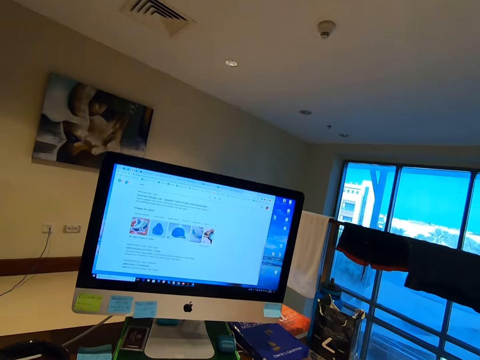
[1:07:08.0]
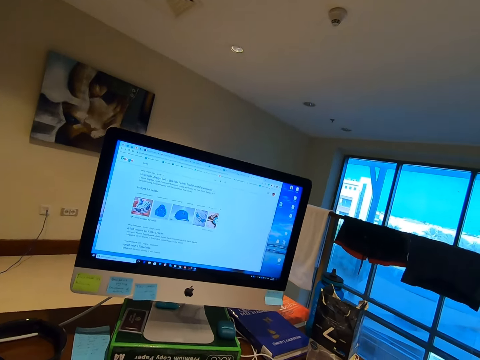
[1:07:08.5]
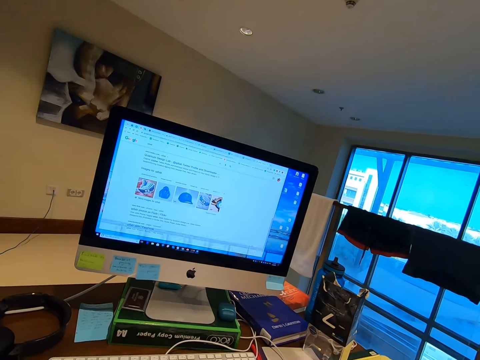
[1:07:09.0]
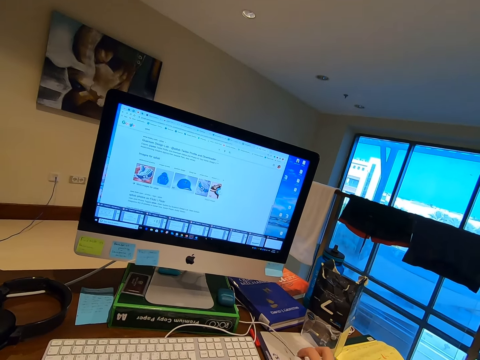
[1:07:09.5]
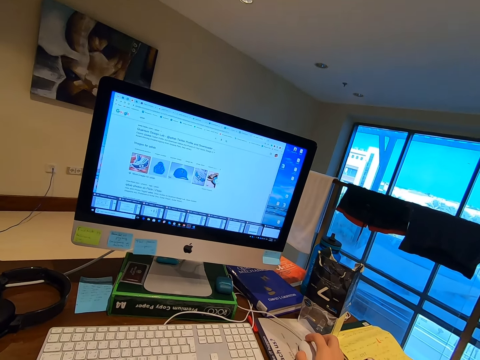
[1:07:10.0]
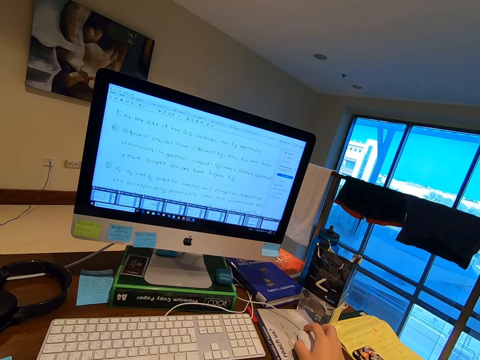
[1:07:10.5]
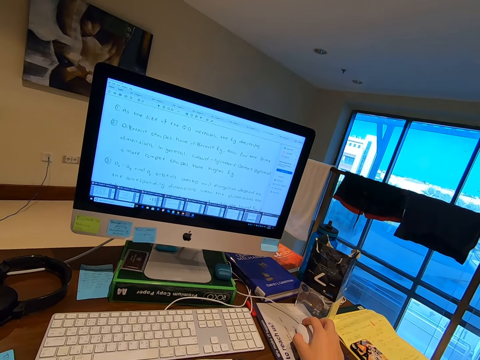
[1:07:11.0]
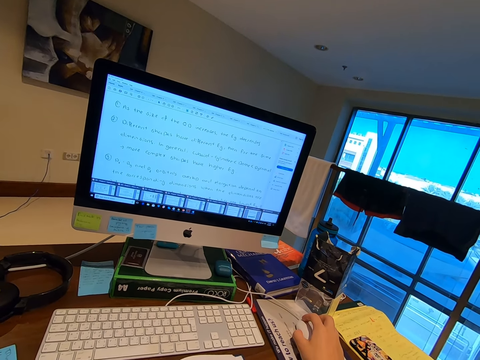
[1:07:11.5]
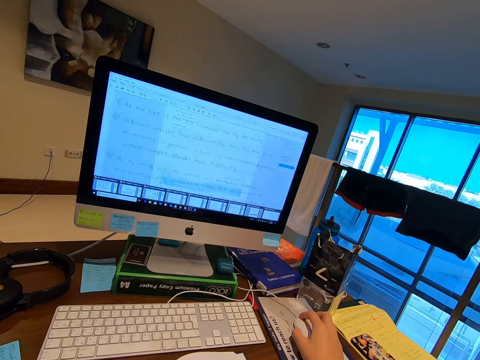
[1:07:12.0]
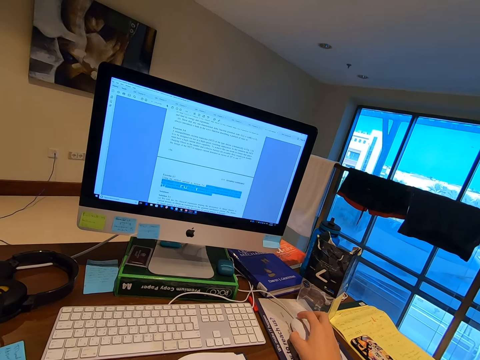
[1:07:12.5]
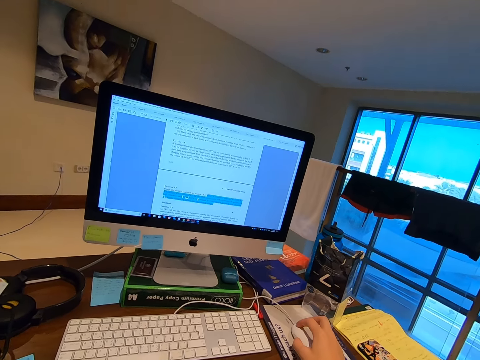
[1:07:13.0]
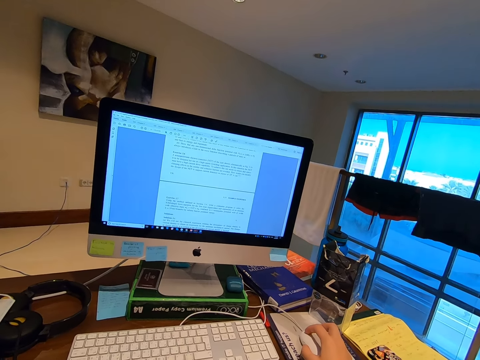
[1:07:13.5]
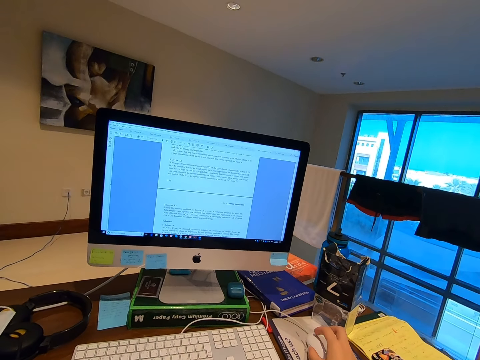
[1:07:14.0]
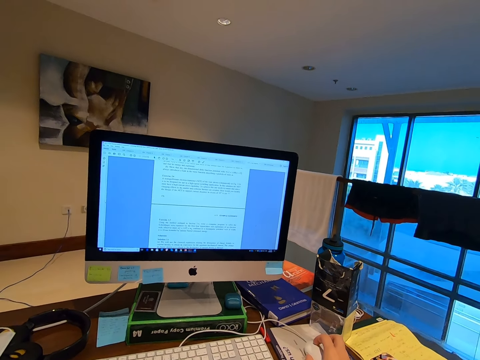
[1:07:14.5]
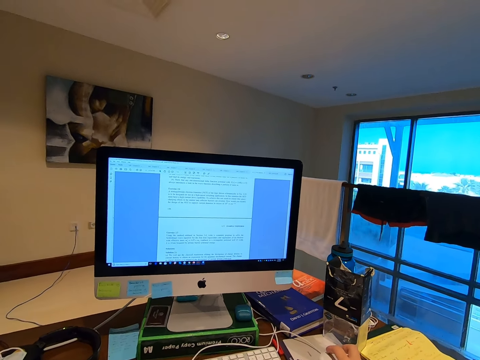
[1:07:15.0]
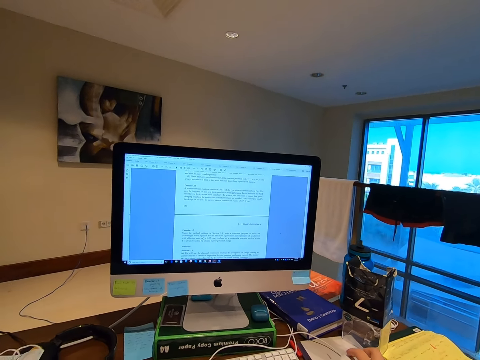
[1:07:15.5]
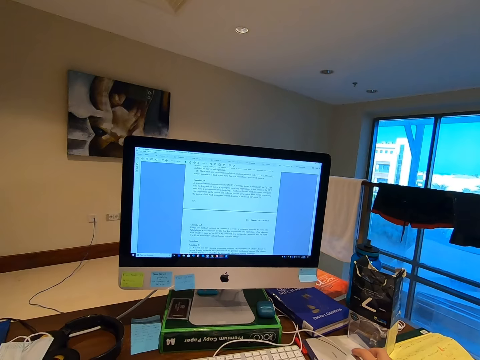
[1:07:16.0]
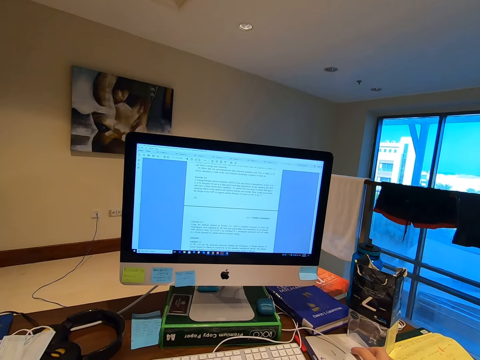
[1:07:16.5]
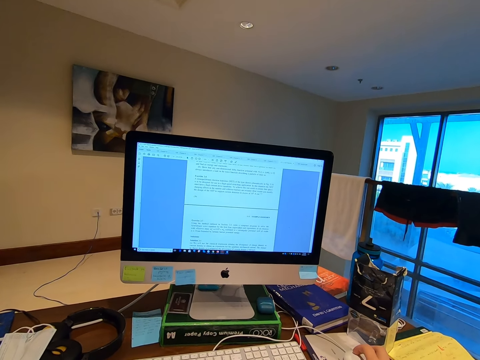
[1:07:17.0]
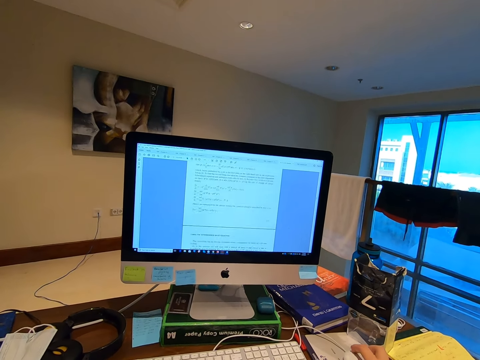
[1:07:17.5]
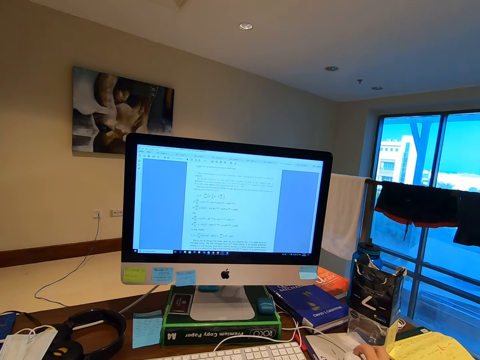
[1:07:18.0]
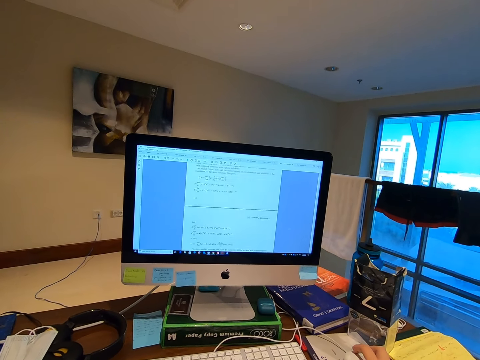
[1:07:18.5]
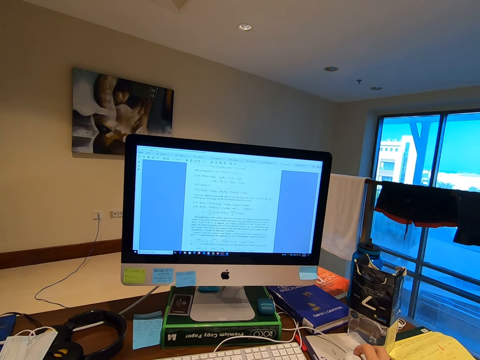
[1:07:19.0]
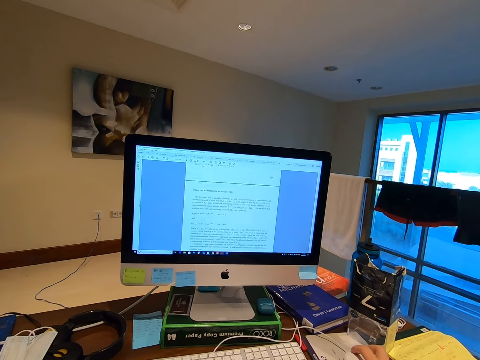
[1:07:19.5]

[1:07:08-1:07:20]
The camera wearer navigates through other applications. They navigate the application with the mouse.

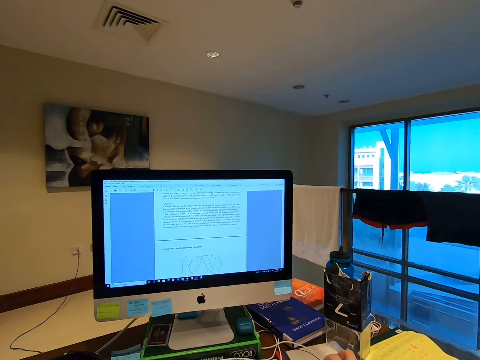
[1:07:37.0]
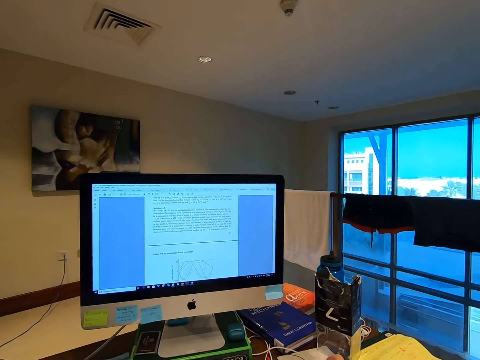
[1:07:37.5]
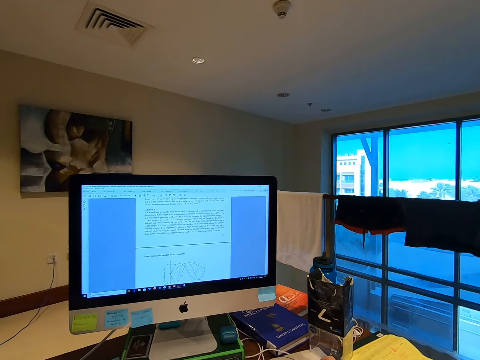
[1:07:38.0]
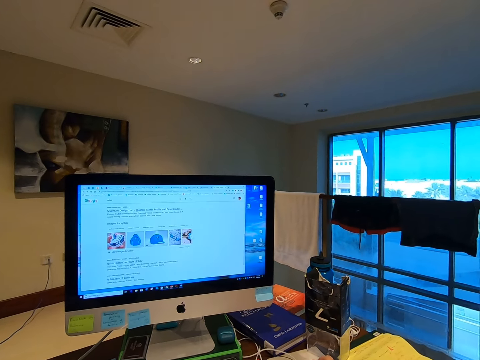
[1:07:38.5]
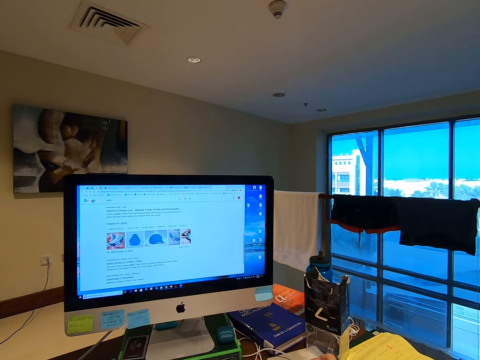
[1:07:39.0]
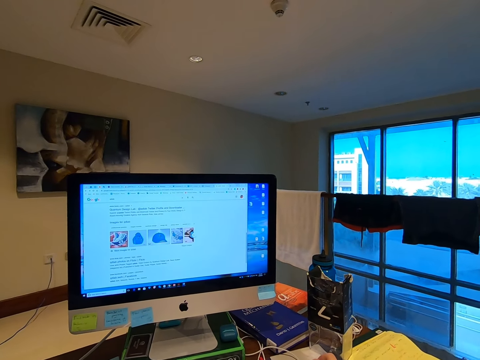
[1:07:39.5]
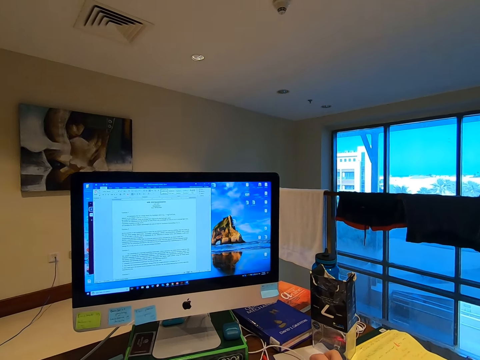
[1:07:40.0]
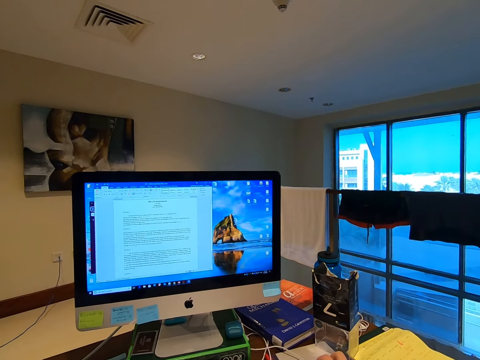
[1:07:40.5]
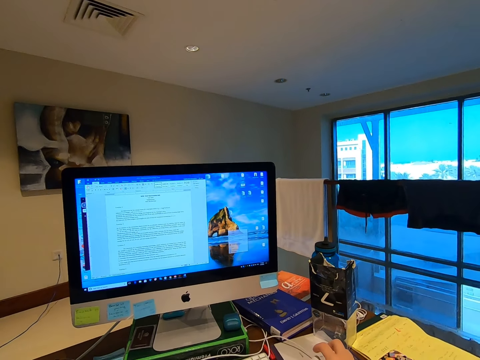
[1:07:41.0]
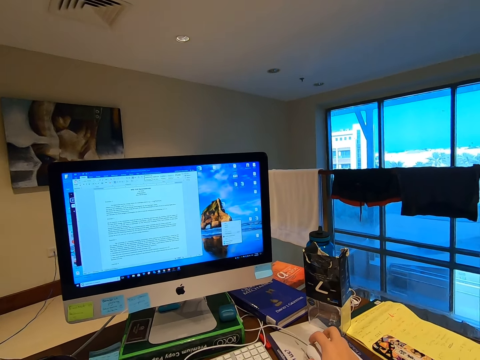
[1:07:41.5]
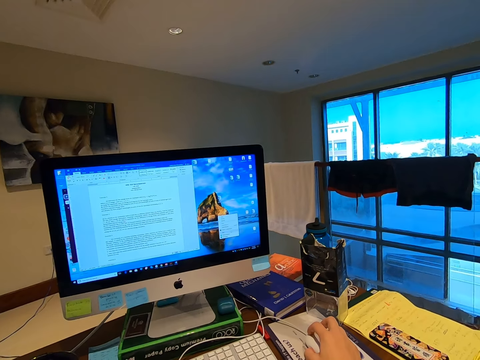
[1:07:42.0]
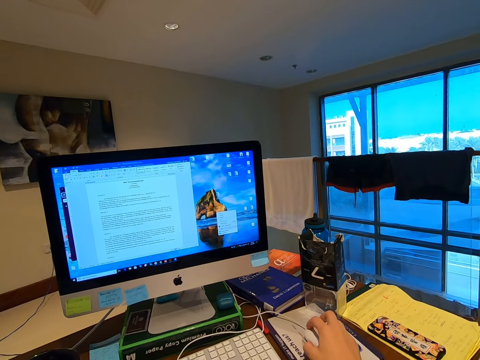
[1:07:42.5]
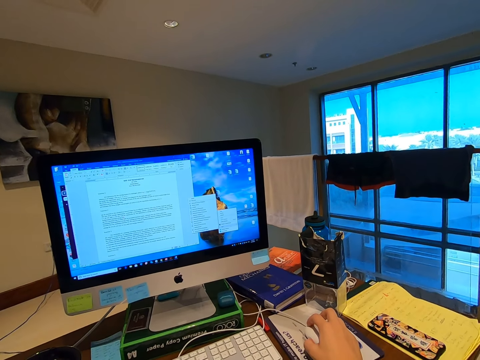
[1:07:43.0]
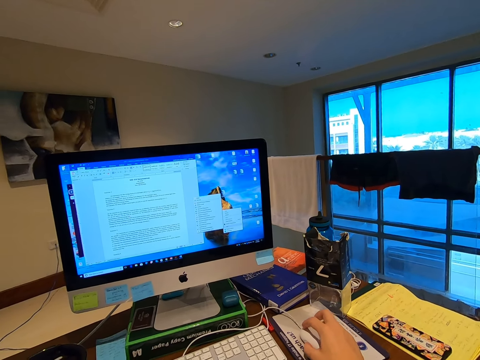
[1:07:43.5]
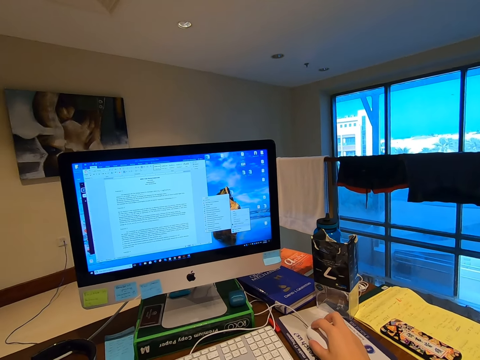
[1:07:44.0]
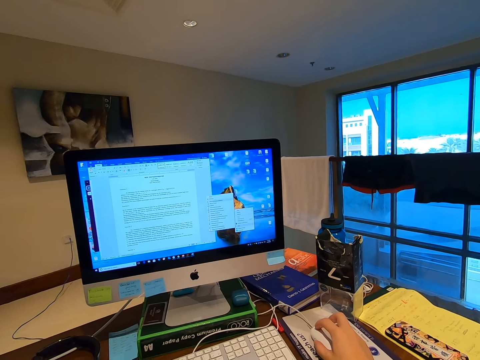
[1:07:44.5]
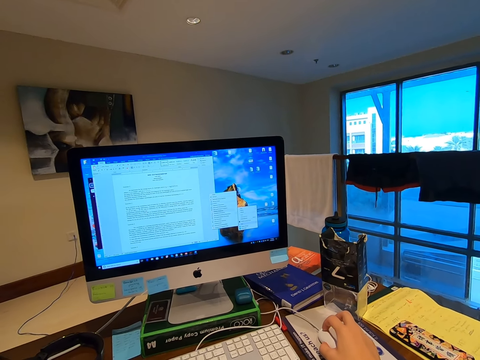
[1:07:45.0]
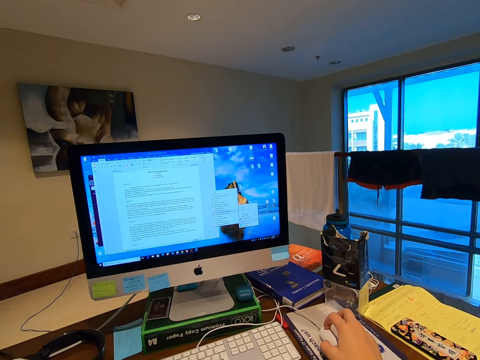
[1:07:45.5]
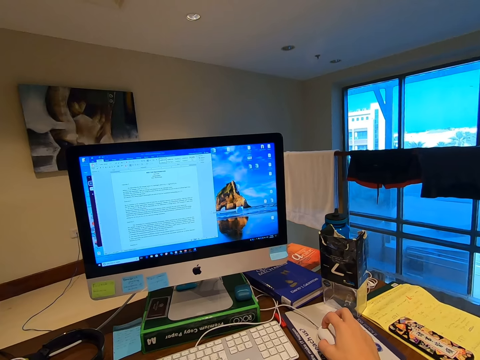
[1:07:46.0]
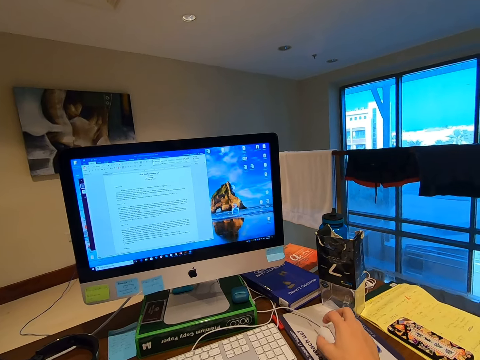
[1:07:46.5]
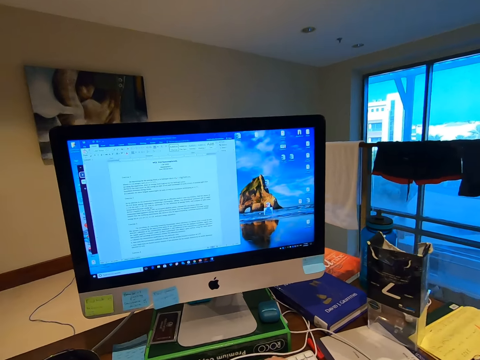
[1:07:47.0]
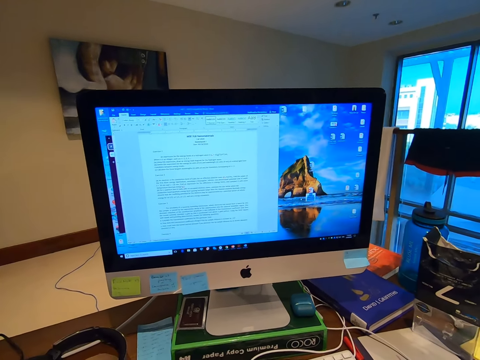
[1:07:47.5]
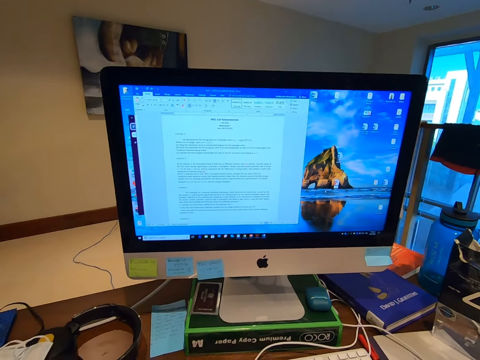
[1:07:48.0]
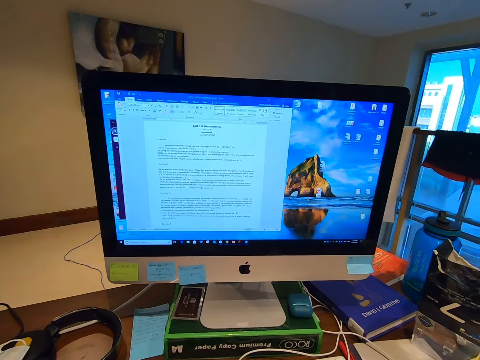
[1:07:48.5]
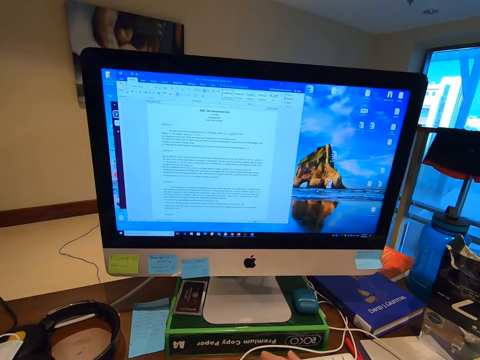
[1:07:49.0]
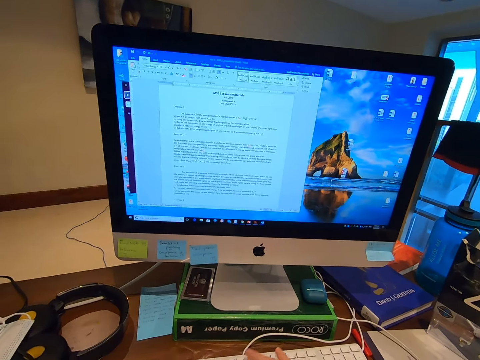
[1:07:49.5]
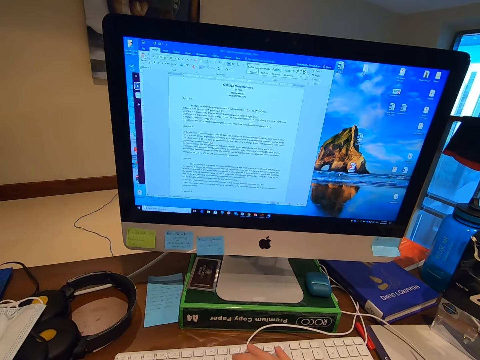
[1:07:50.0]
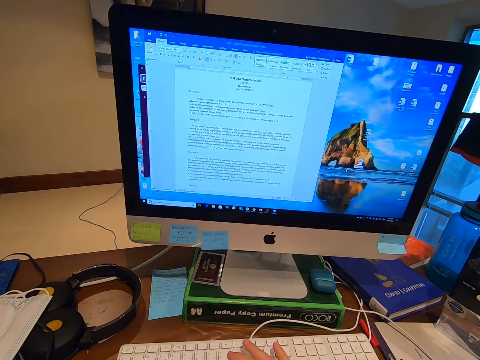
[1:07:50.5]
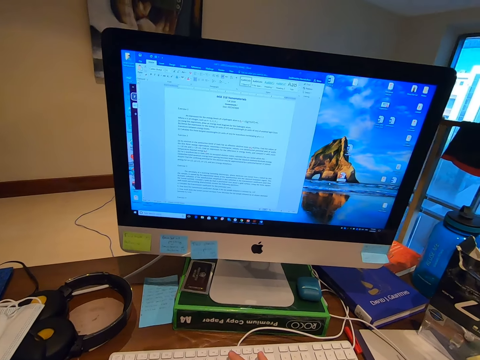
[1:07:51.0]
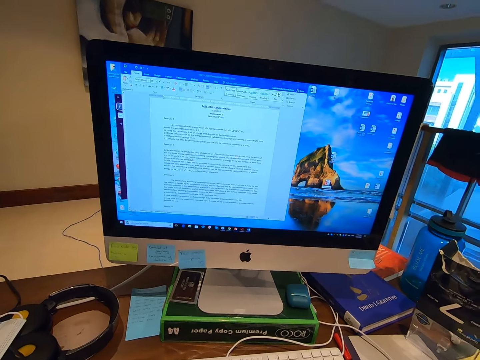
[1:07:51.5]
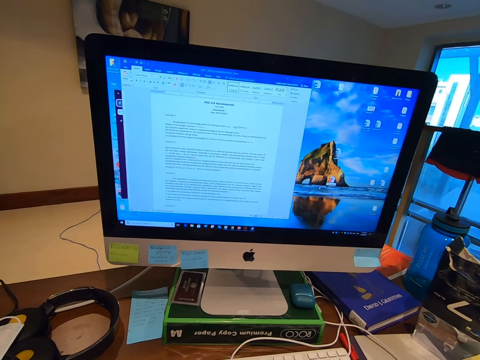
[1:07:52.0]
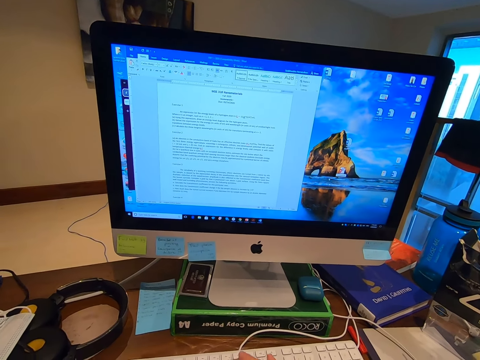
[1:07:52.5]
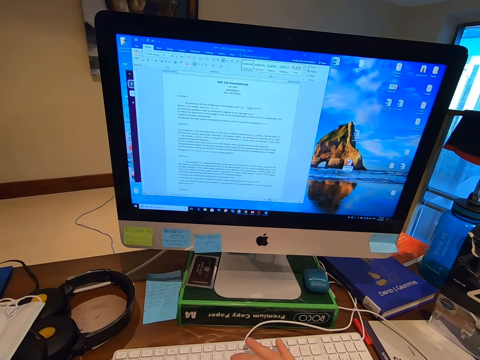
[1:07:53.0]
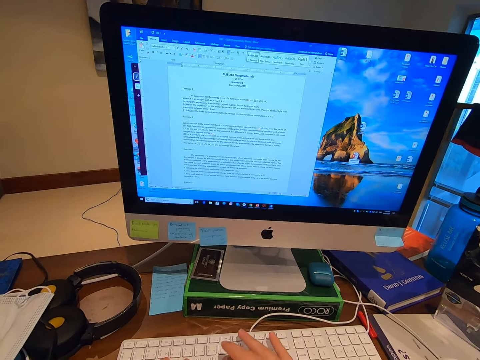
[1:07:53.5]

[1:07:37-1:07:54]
The camera wearer closes the application. They close the browser. They type on the keyboard.
